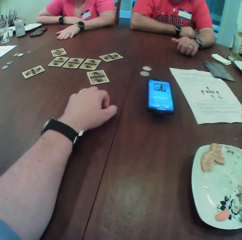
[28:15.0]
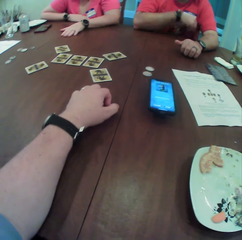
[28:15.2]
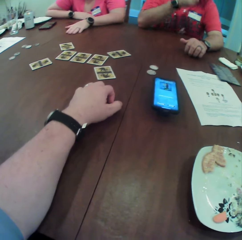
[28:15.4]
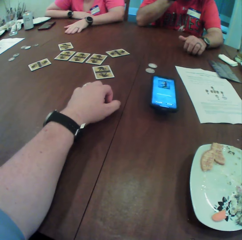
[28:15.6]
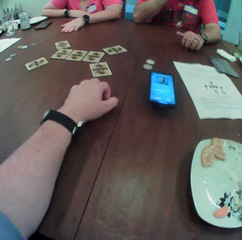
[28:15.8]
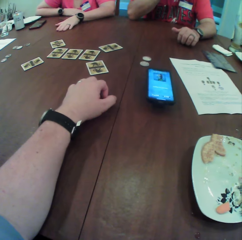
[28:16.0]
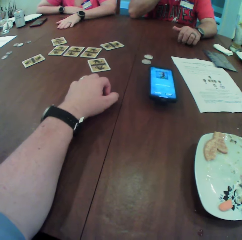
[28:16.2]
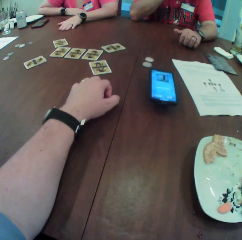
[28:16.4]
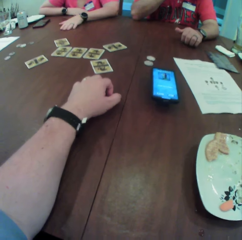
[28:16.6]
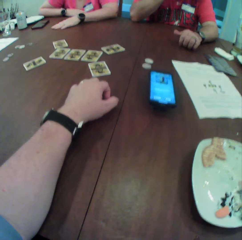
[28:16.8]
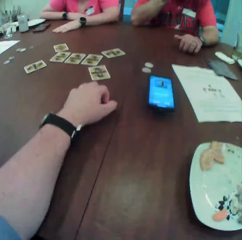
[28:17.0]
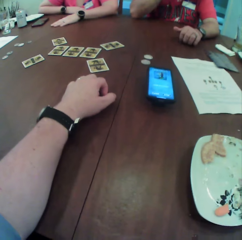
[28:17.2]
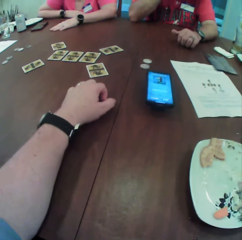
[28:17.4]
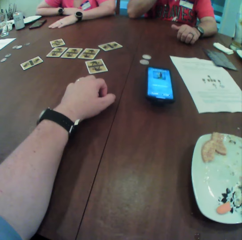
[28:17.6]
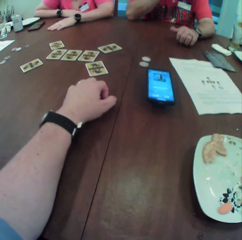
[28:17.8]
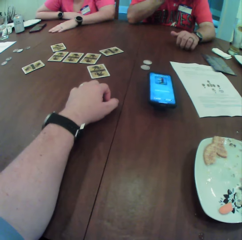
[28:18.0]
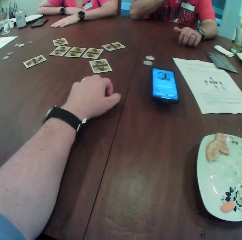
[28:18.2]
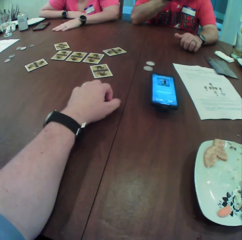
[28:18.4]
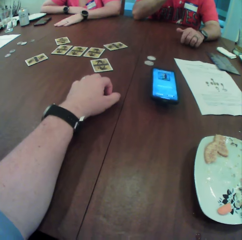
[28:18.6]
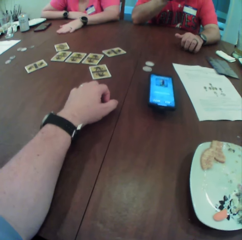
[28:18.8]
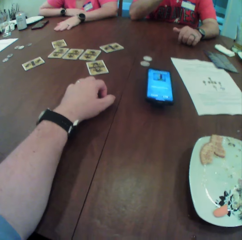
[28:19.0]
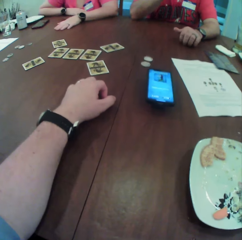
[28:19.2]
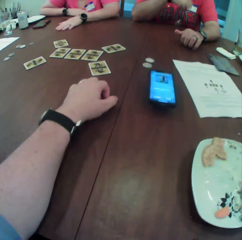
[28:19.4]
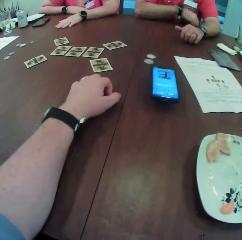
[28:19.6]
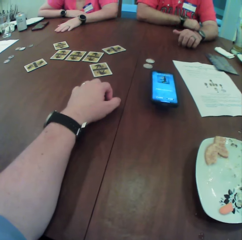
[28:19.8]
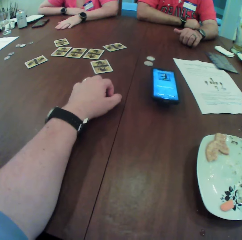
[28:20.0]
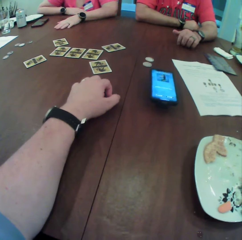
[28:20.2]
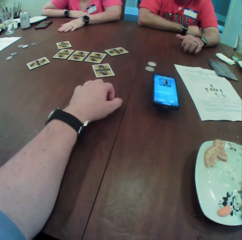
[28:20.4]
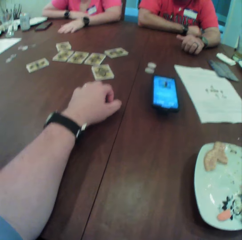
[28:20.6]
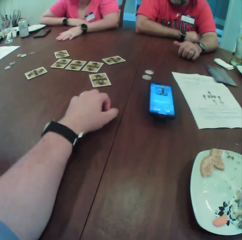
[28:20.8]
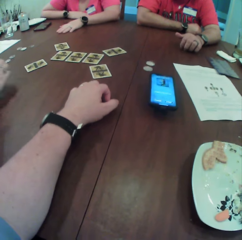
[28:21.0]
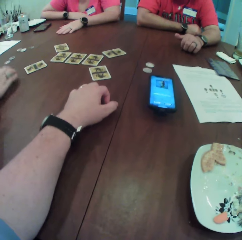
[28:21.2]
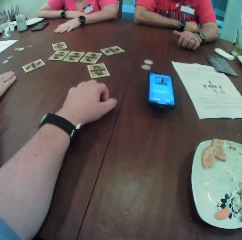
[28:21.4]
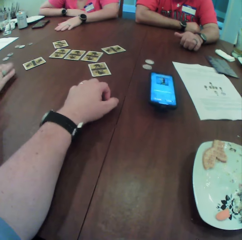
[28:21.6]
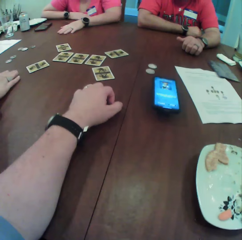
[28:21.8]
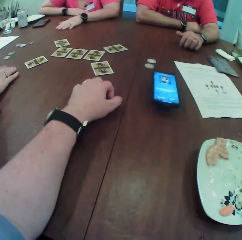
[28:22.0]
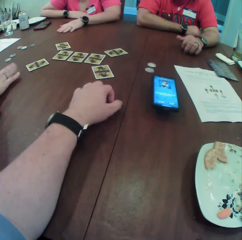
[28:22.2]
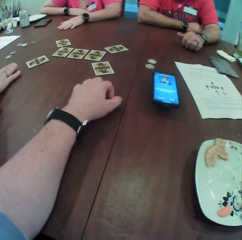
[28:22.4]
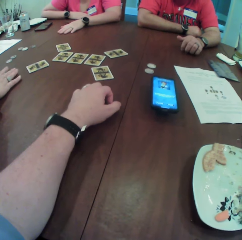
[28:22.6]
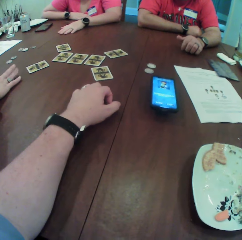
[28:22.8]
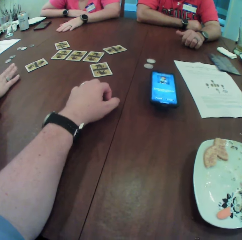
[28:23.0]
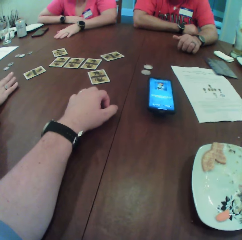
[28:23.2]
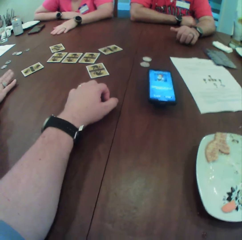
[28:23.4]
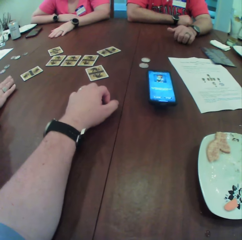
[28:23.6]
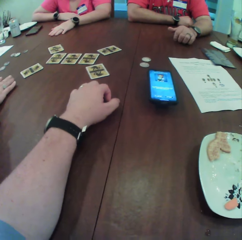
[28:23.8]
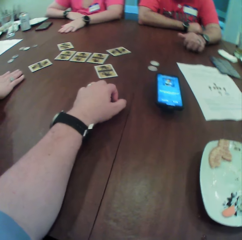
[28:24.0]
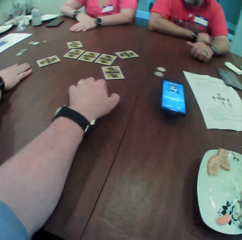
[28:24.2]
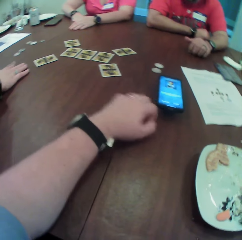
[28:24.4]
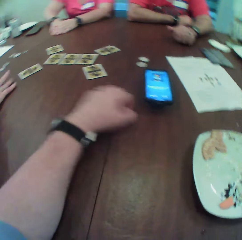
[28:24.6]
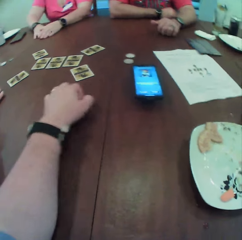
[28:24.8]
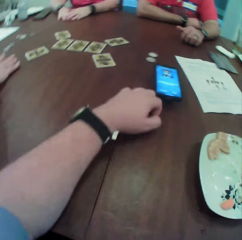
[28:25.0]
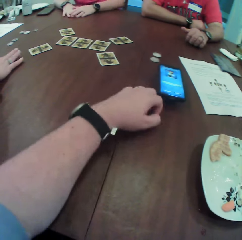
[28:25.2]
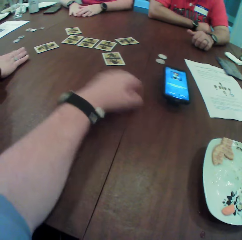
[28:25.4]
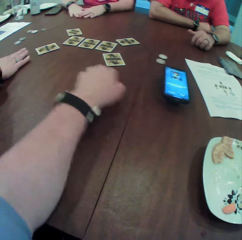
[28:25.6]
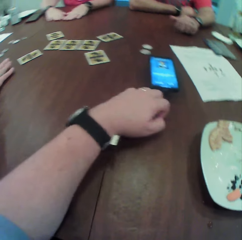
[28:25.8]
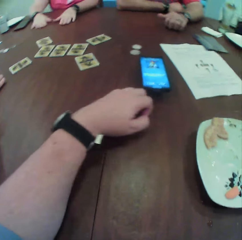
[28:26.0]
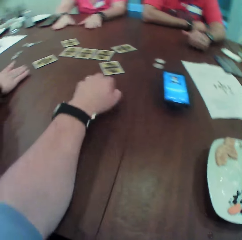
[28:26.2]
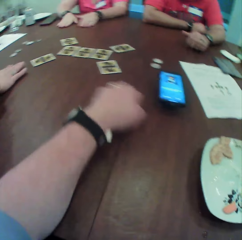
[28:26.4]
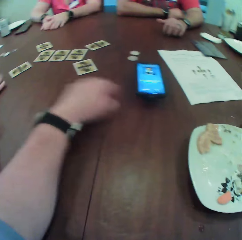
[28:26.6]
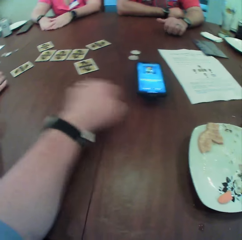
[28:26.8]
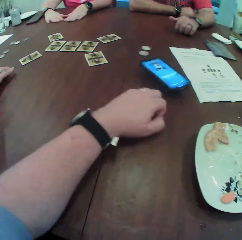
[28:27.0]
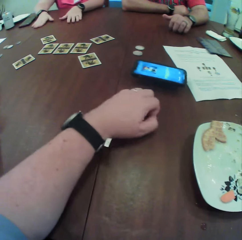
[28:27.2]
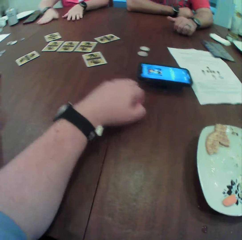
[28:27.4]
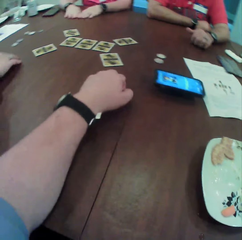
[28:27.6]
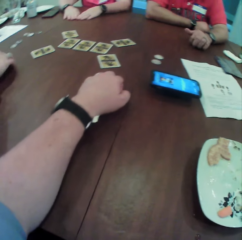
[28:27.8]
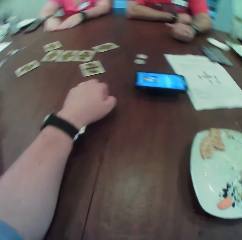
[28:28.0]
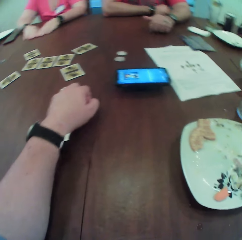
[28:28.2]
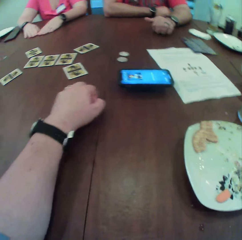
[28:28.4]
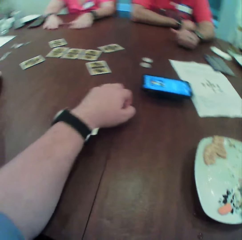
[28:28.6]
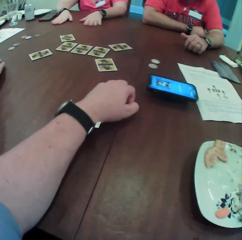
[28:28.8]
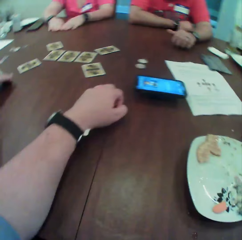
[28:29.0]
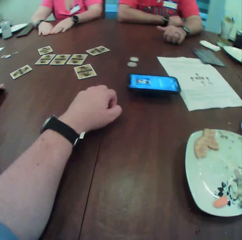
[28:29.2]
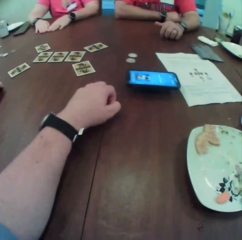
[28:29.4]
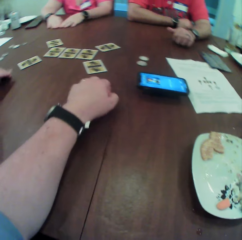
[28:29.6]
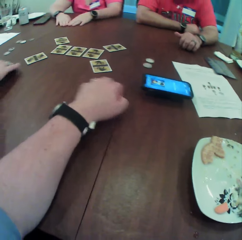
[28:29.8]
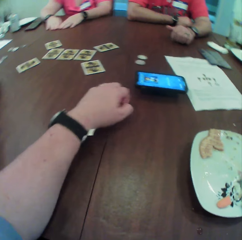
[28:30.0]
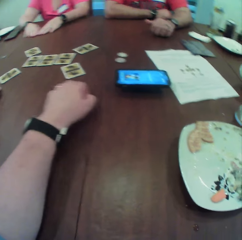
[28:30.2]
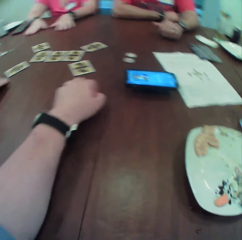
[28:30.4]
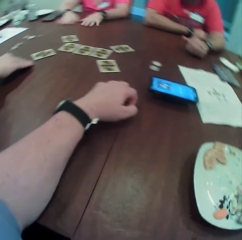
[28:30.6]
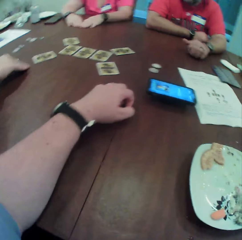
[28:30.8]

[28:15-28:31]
A man moves his hand. A woman taps the table. The camera wearer hits the mobile phone on the table with his left hand.

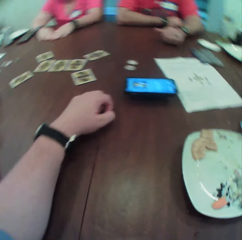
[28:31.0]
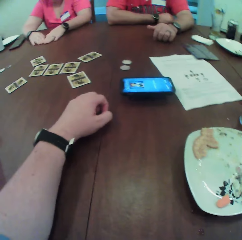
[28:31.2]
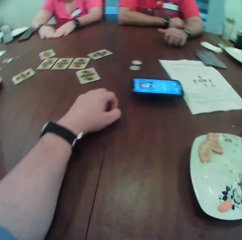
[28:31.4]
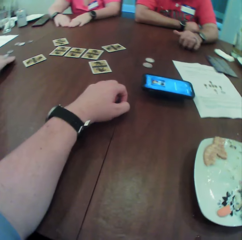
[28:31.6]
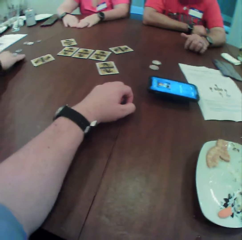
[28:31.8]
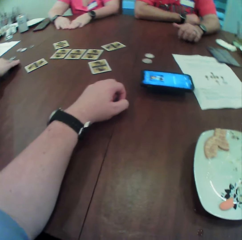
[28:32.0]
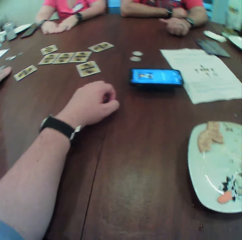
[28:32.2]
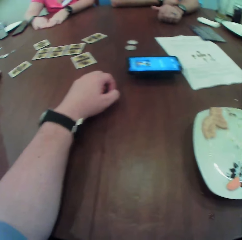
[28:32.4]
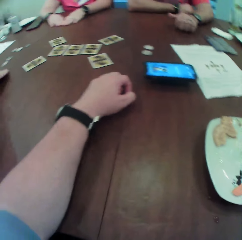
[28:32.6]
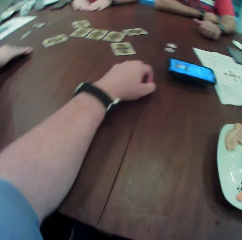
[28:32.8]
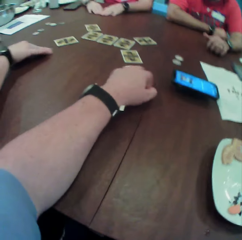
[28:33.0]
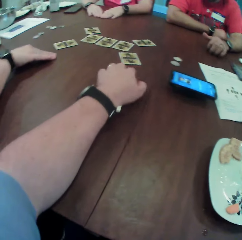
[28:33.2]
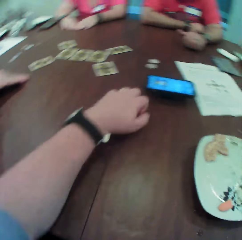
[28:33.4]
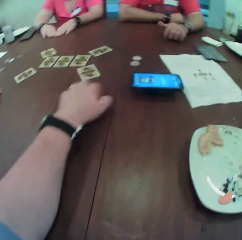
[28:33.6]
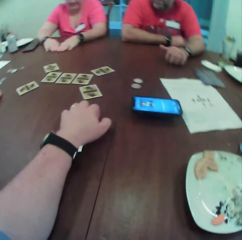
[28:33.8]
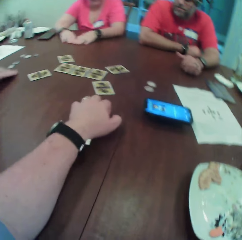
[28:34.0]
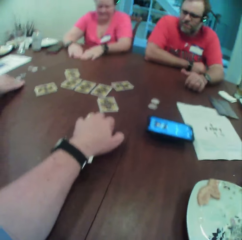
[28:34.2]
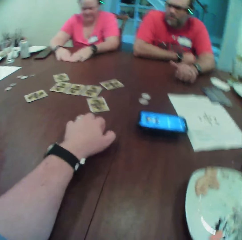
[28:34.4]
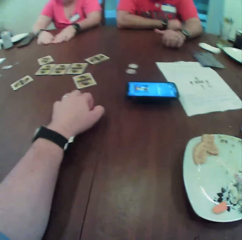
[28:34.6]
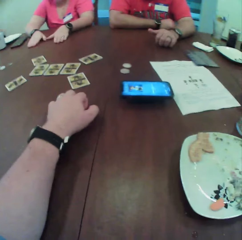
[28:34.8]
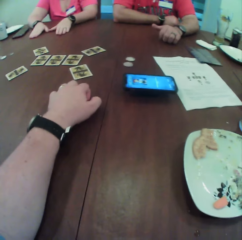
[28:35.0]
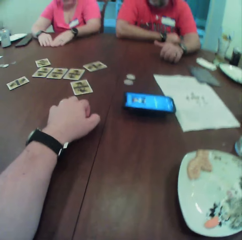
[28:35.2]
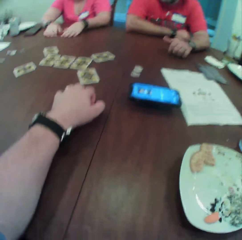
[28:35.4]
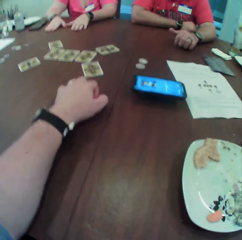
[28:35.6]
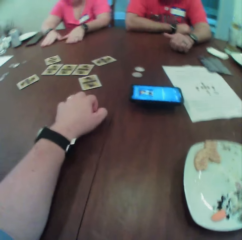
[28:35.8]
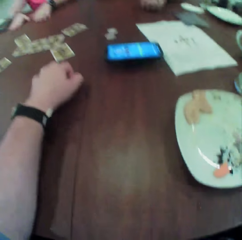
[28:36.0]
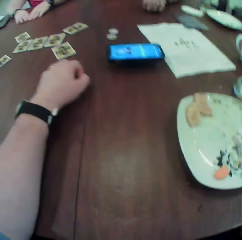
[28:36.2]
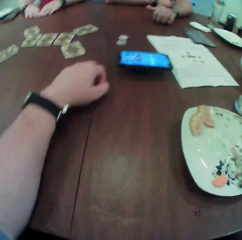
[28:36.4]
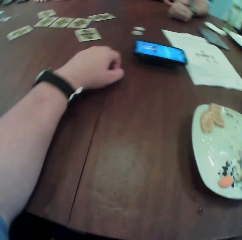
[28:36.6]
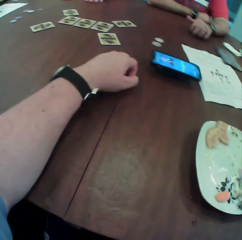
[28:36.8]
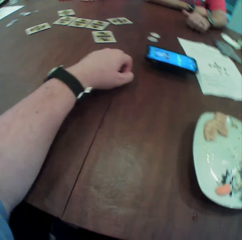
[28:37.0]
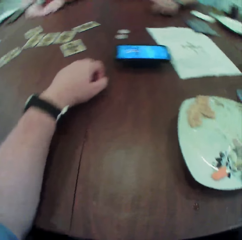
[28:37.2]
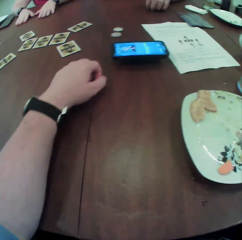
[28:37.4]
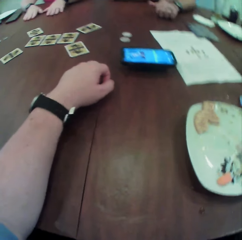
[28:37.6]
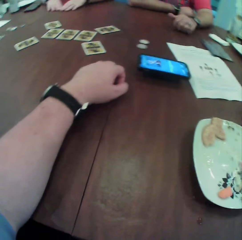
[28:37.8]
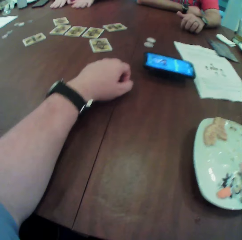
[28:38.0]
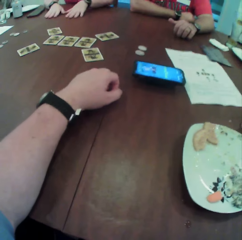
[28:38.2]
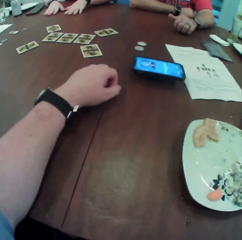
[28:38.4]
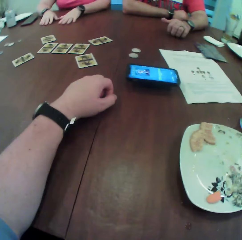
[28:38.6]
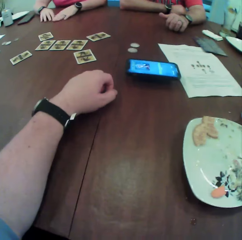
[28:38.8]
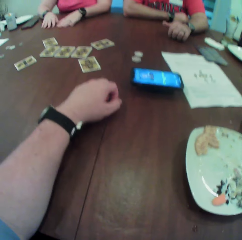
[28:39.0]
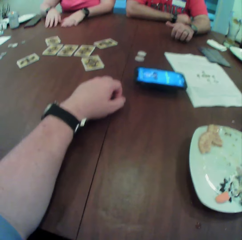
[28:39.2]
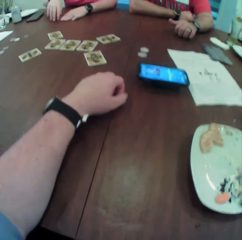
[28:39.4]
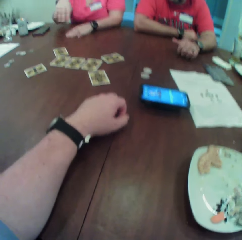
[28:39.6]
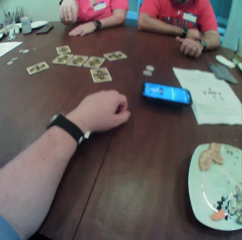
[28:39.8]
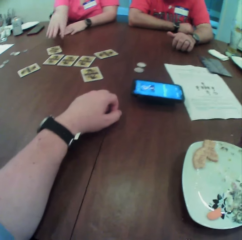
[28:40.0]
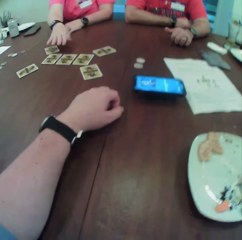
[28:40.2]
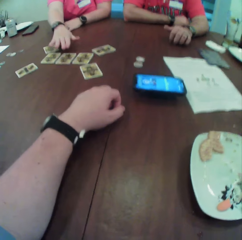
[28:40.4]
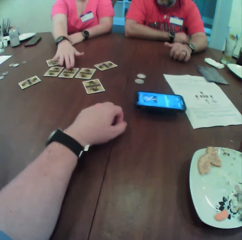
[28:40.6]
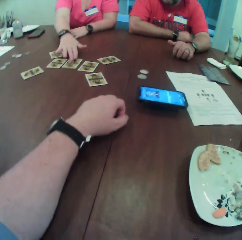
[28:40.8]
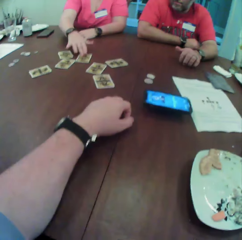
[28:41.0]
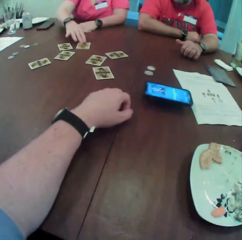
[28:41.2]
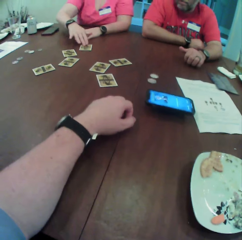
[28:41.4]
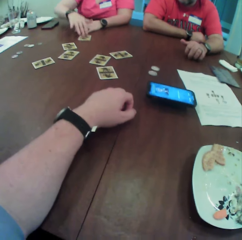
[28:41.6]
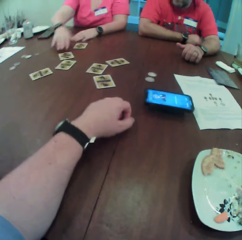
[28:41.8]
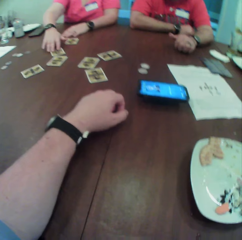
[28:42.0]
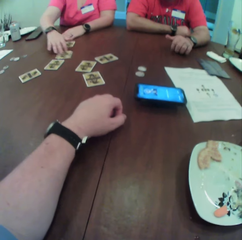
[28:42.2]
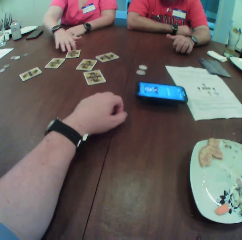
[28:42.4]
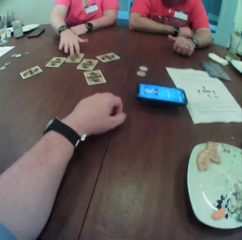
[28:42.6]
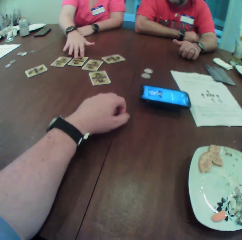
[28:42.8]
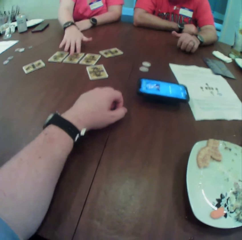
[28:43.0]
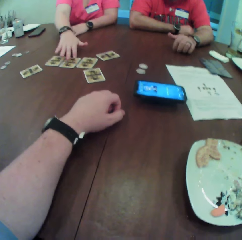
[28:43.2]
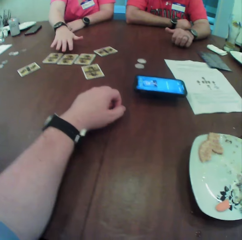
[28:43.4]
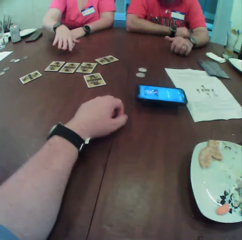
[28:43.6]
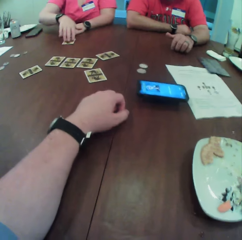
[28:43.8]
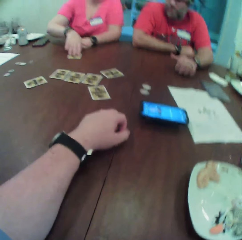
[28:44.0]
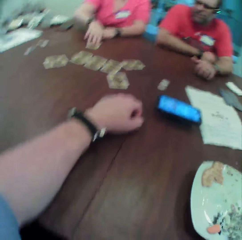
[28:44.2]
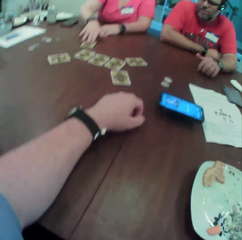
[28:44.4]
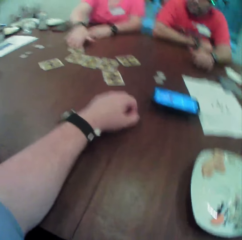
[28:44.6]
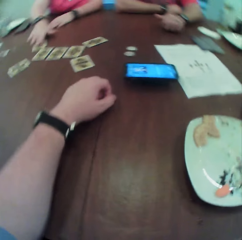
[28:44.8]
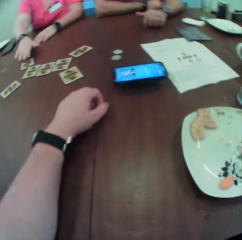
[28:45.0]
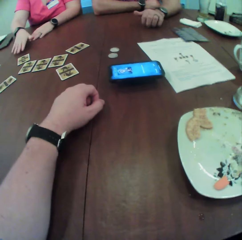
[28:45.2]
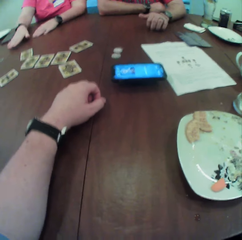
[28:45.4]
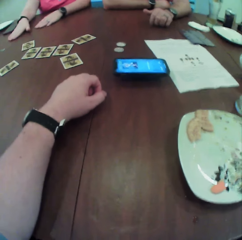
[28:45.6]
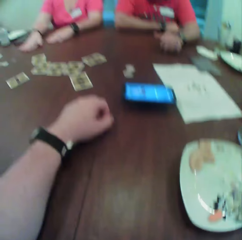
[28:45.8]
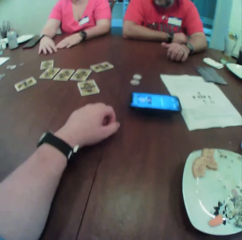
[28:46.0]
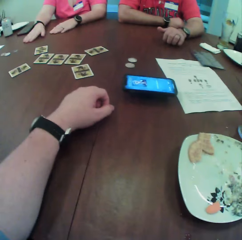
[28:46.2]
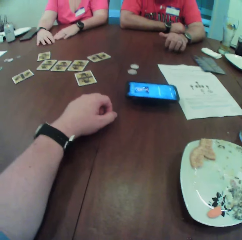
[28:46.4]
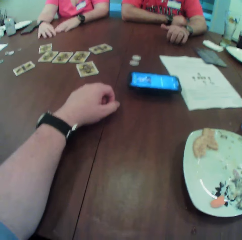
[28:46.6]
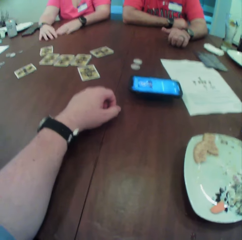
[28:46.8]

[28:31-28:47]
A woman touches cards on the table. She drags the card on the table with her right hand repeatedly.
